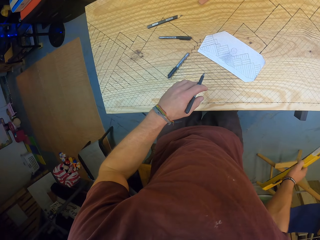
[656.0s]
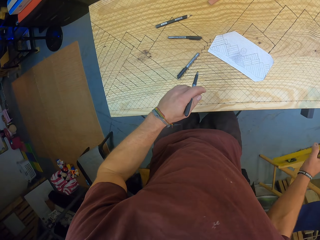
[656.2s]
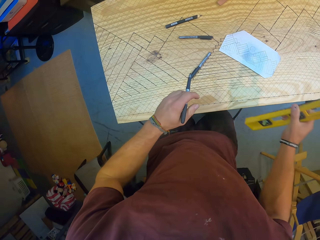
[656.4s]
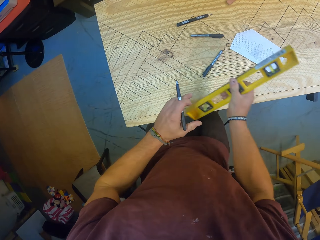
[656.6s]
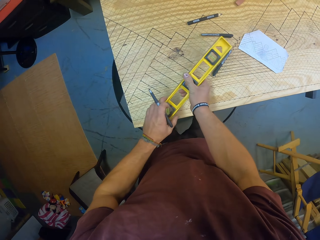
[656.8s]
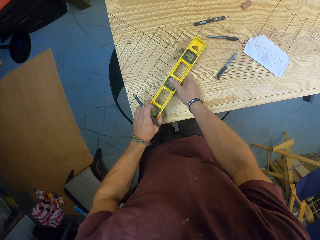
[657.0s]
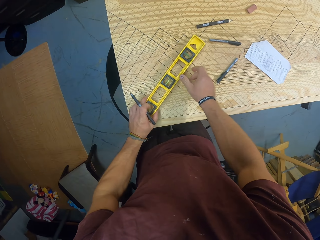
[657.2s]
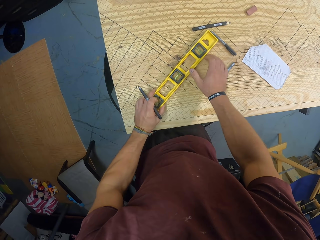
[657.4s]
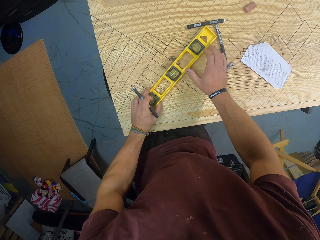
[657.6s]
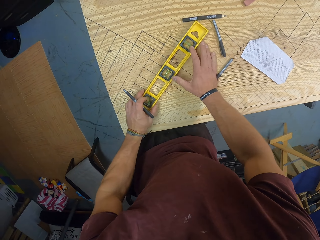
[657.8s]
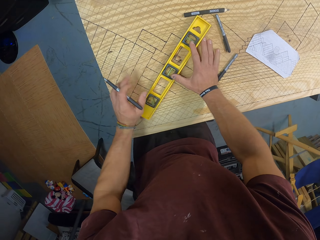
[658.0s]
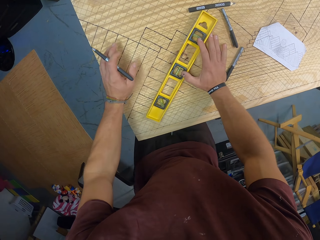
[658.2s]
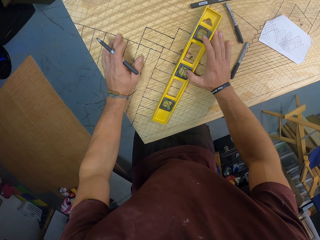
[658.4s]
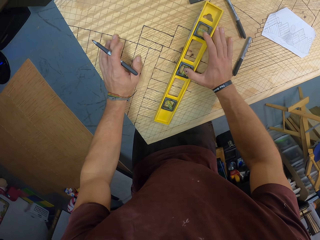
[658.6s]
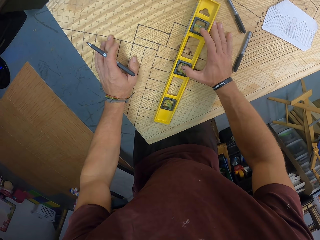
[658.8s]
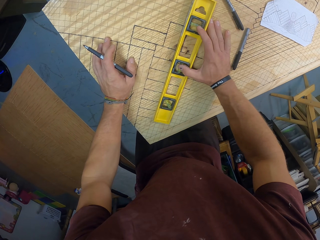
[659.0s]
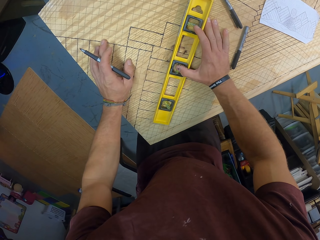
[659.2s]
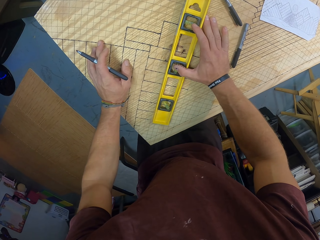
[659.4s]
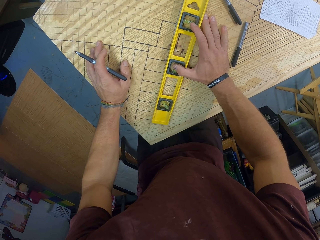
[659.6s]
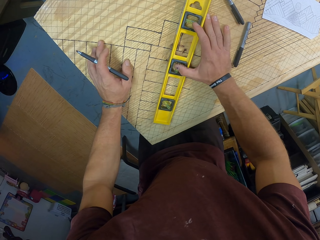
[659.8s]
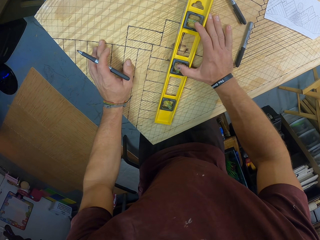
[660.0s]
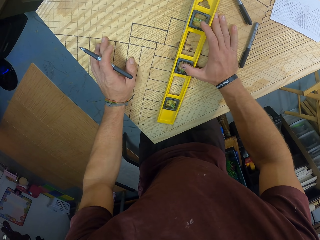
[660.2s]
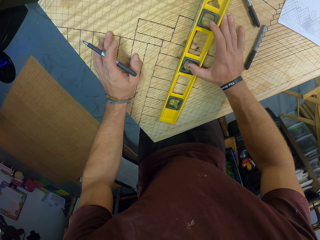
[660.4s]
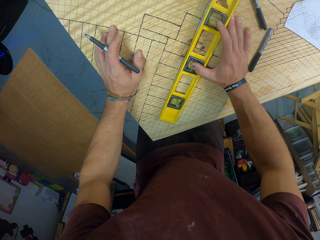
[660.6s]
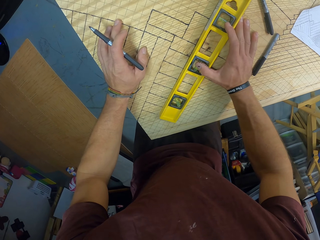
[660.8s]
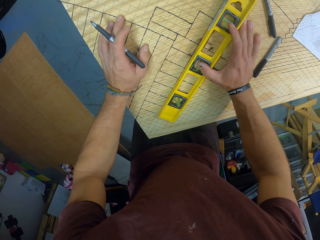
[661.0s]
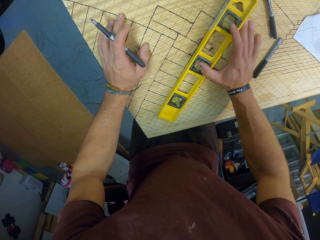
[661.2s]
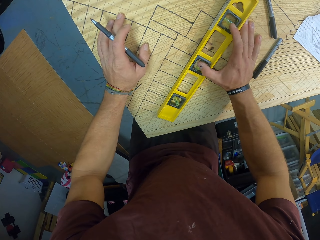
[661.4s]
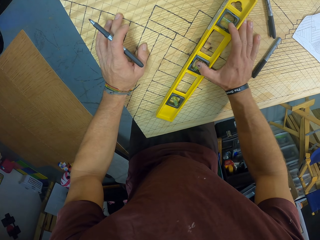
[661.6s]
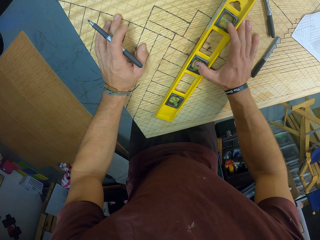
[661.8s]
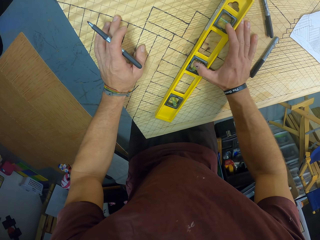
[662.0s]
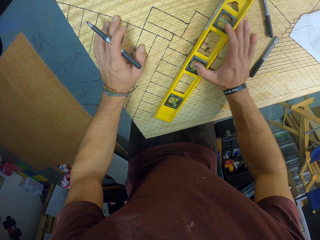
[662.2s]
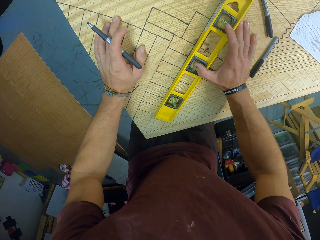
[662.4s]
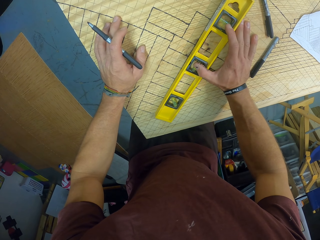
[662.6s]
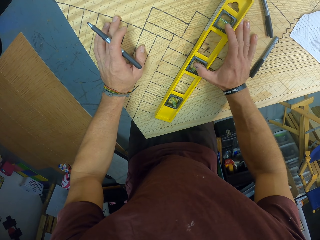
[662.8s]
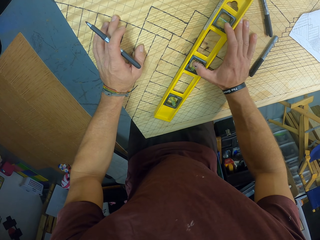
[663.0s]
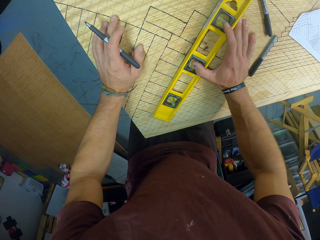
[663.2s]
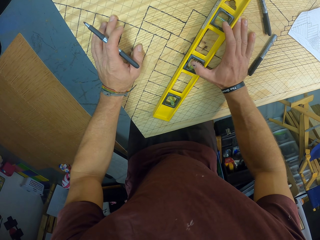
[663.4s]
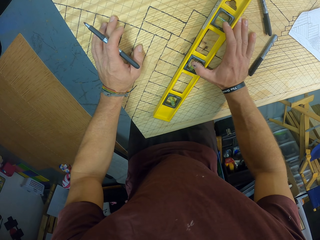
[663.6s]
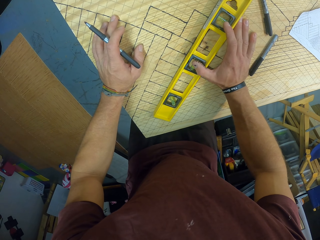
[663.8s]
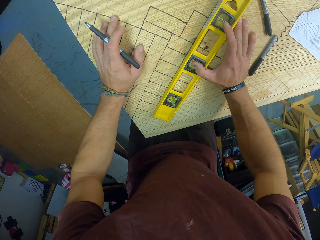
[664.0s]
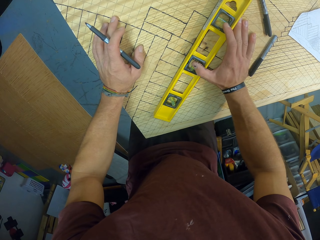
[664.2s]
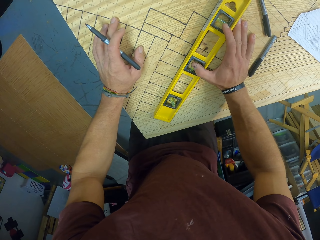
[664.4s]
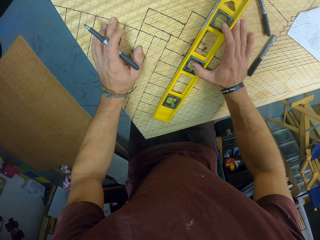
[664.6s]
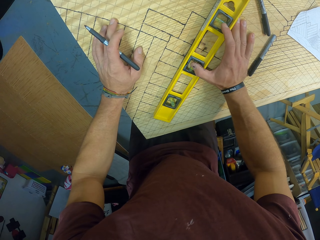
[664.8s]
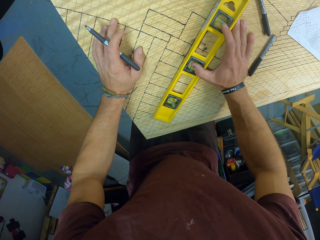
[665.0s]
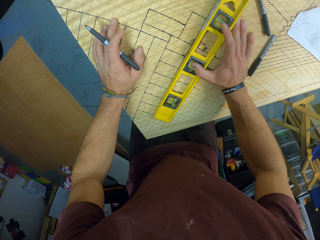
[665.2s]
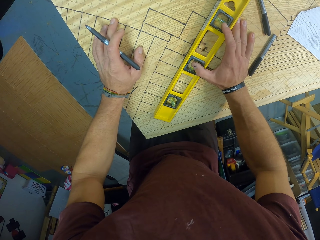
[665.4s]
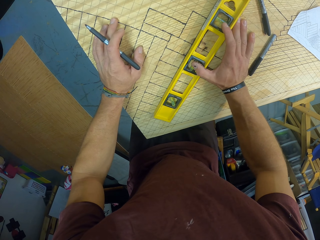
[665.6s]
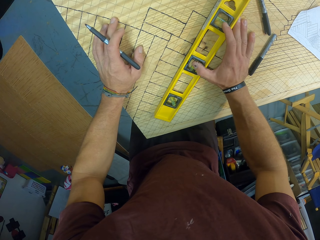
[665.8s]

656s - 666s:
The camera wearer places the level on the wooden slab with both hands. He touches the wooden slab with his left hand.

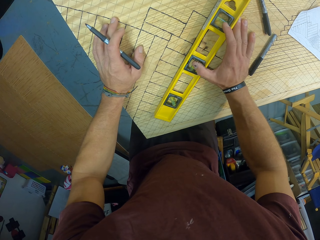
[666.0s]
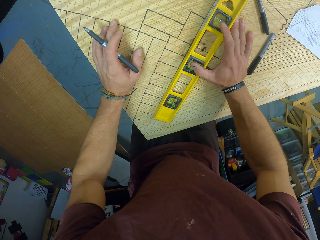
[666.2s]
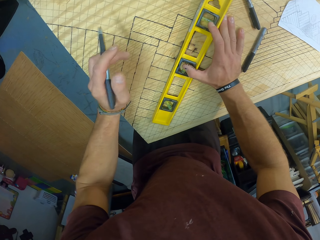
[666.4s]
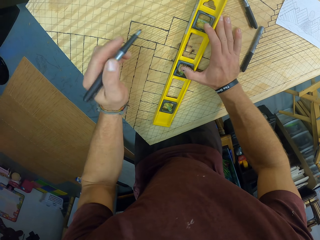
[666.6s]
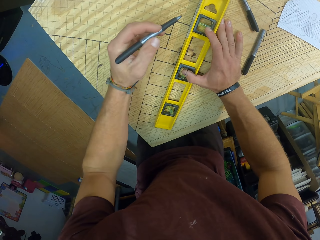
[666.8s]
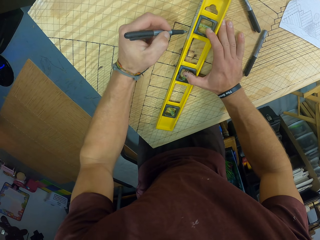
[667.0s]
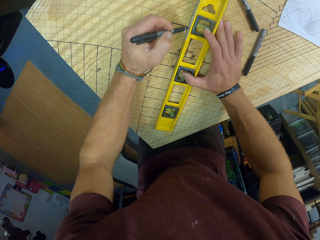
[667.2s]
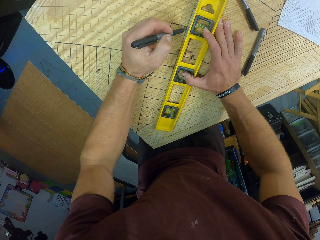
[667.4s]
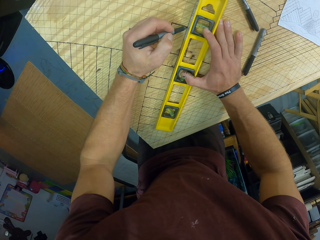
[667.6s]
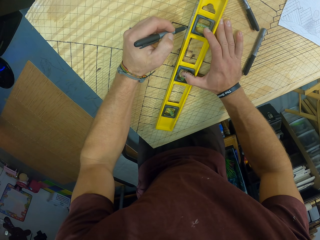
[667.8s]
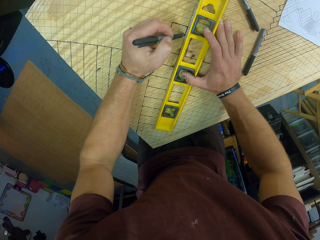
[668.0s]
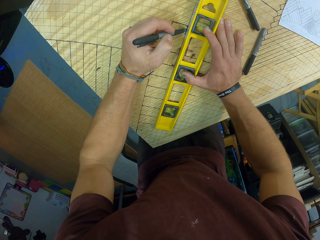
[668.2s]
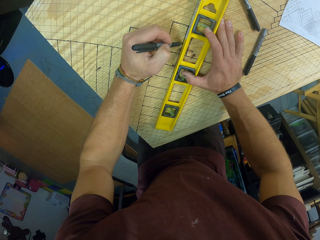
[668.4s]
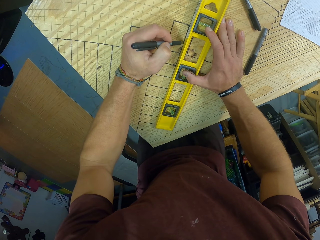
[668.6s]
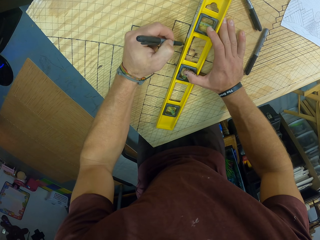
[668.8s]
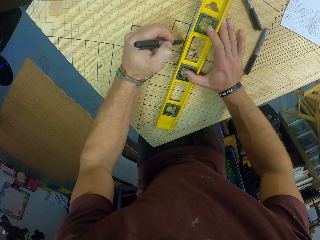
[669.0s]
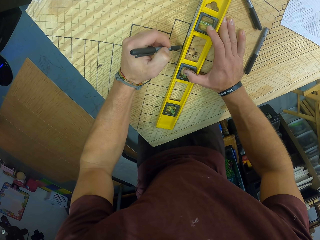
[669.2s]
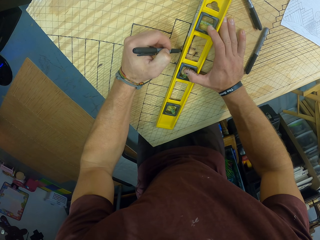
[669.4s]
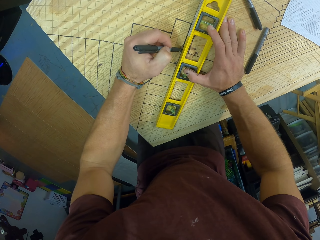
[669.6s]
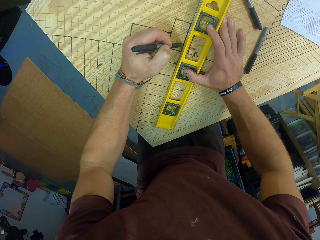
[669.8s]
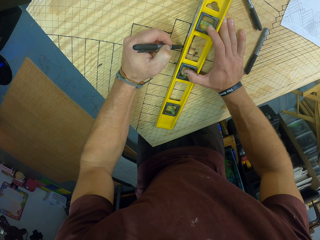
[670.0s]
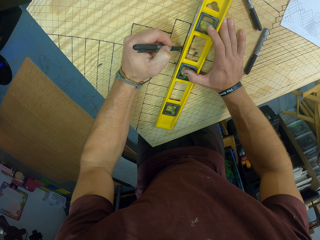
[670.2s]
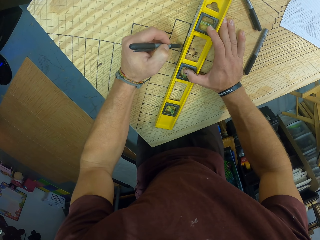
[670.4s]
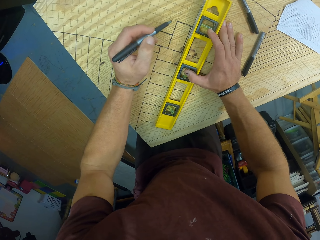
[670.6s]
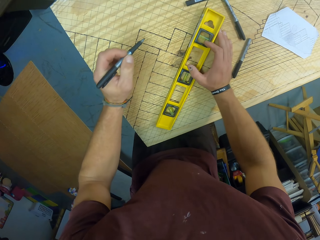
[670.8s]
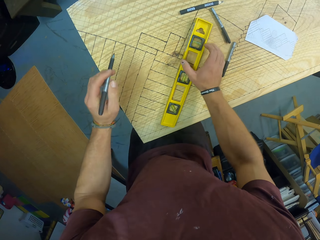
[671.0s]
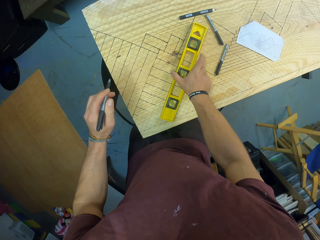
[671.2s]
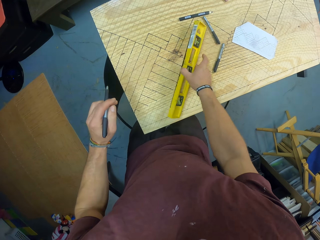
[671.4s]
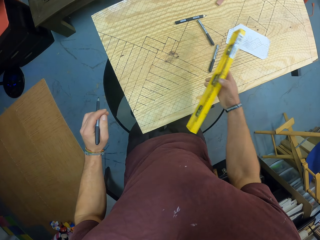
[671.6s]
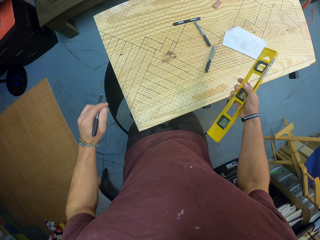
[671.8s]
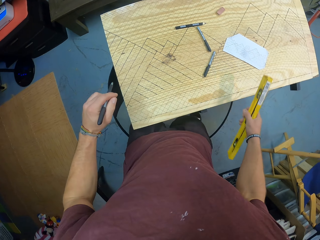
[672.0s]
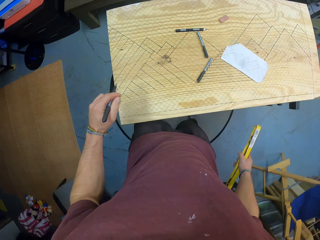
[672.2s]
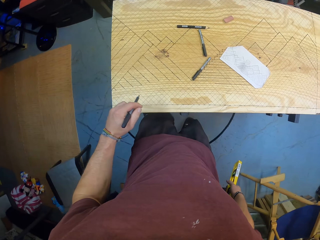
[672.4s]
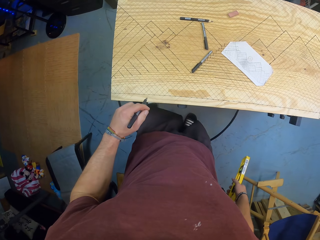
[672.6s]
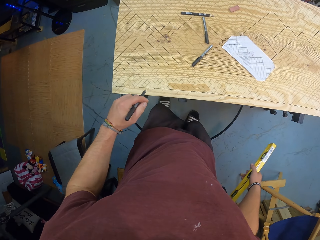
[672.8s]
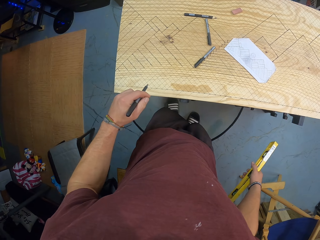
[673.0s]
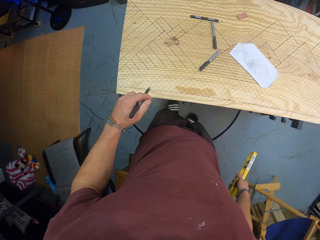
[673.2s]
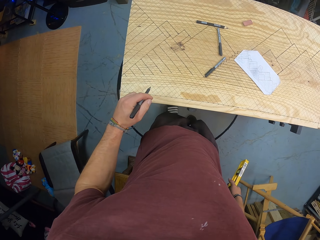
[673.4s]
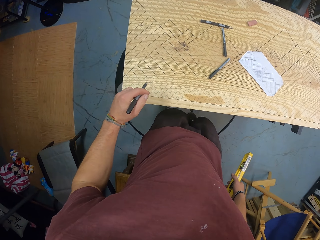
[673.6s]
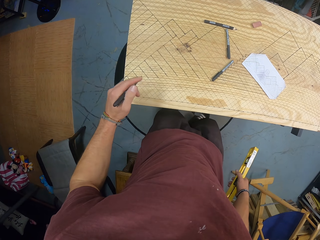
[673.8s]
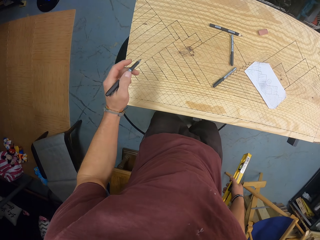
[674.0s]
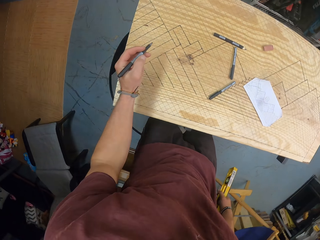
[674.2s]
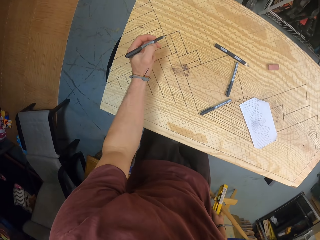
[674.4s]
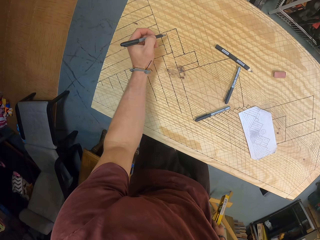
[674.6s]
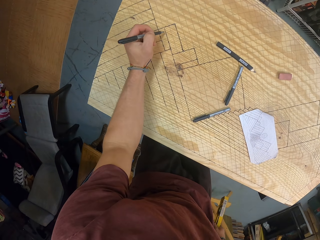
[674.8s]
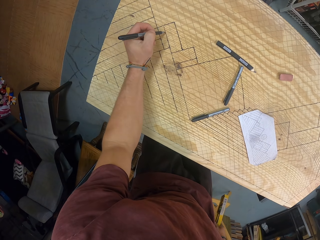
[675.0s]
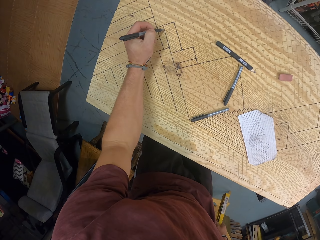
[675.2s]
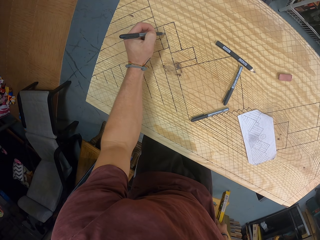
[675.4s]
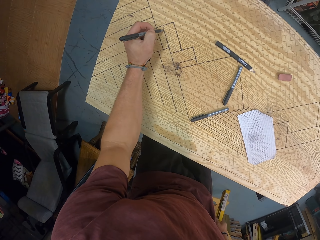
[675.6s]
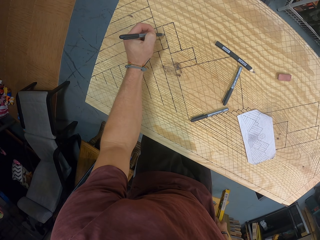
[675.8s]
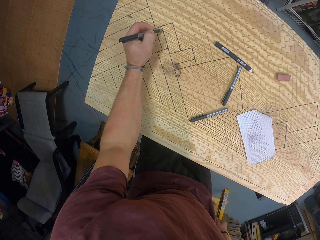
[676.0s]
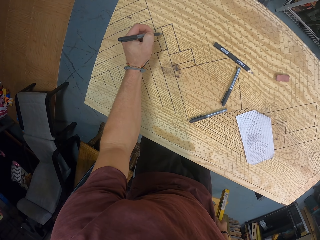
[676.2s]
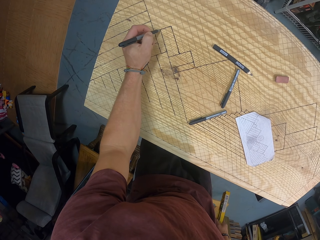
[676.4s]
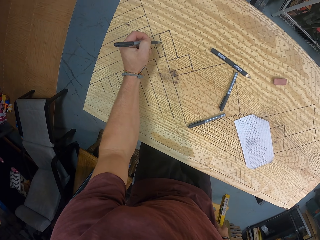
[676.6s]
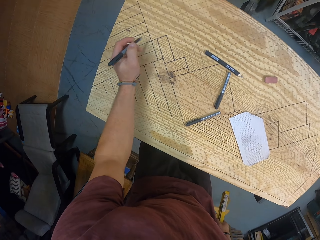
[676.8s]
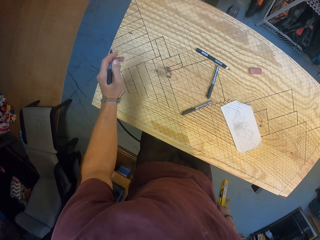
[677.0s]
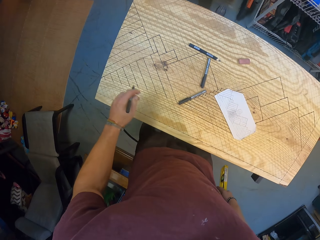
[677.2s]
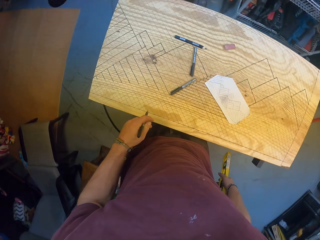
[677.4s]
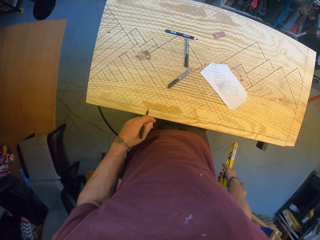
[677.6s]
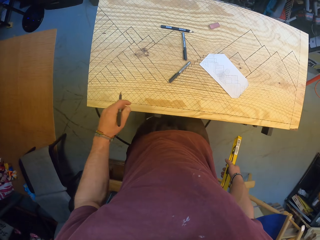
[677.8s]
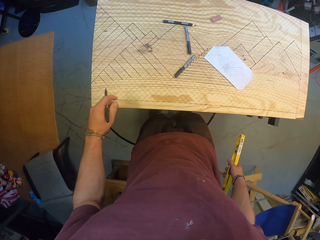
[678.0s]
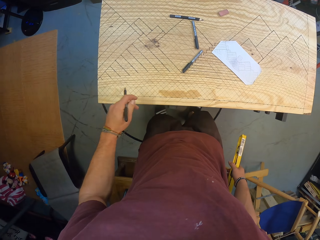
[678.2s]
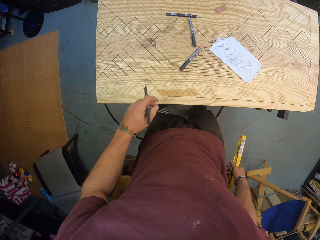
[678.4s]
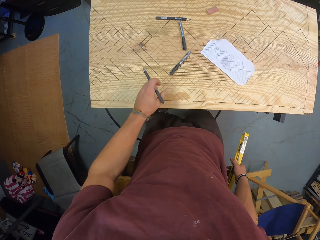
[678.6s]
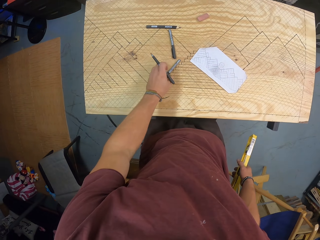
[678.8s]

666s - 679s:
The camera wearer marks some lines on the wooden slab with the mechanical pen in his left hand. He picks the level from the wooden slab with his right hand. He marks some lines on the wooden slab with the mechanical pen in his left hand.
